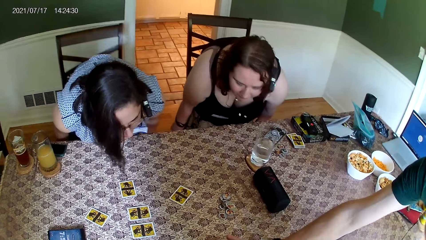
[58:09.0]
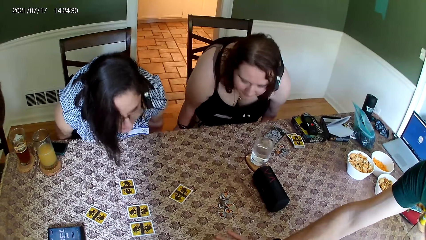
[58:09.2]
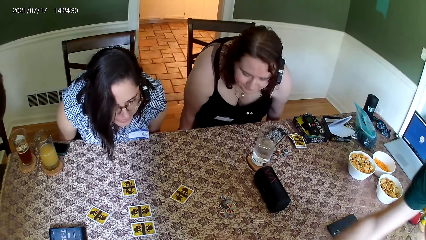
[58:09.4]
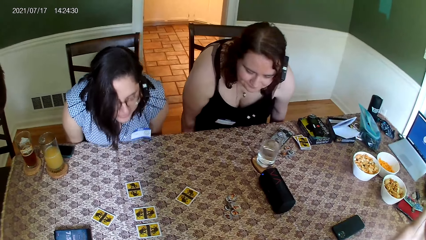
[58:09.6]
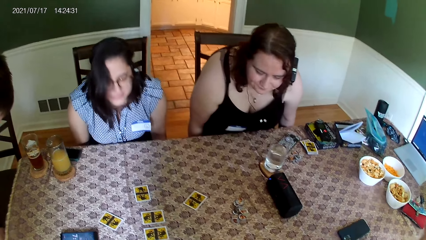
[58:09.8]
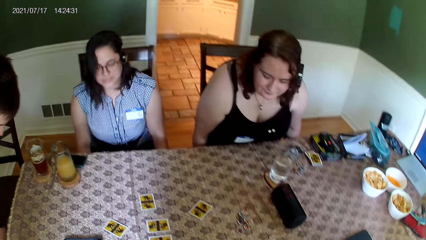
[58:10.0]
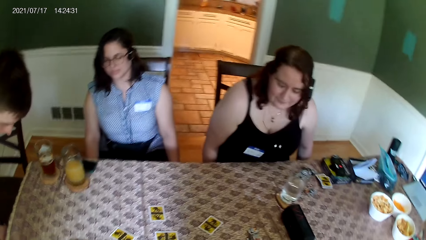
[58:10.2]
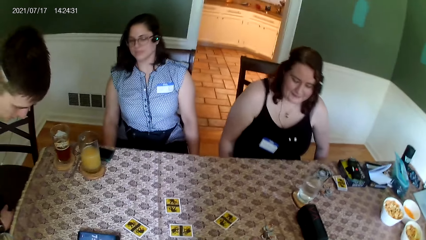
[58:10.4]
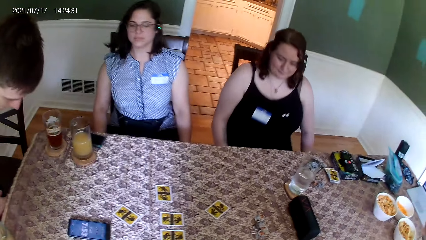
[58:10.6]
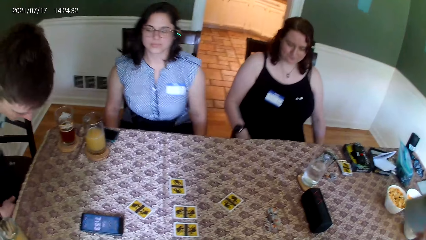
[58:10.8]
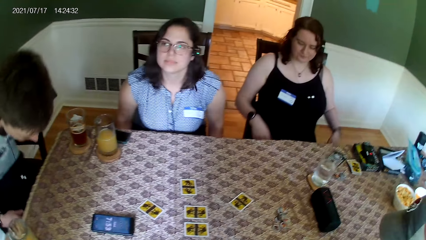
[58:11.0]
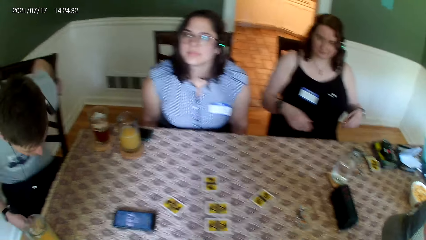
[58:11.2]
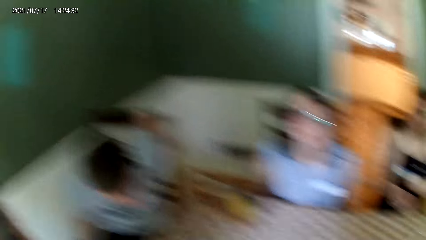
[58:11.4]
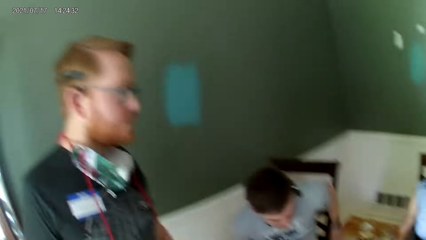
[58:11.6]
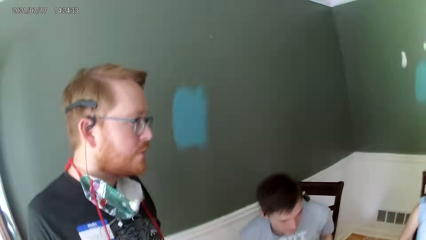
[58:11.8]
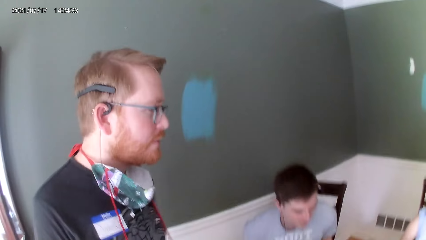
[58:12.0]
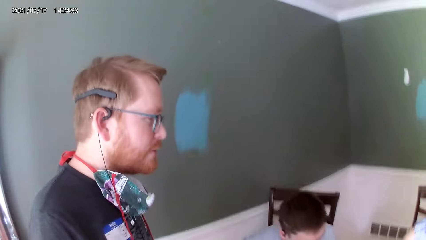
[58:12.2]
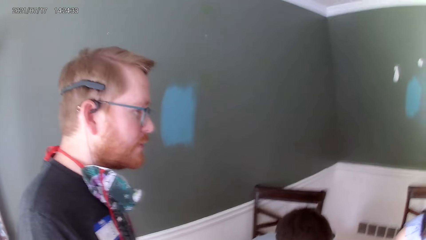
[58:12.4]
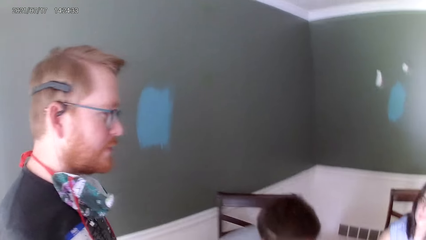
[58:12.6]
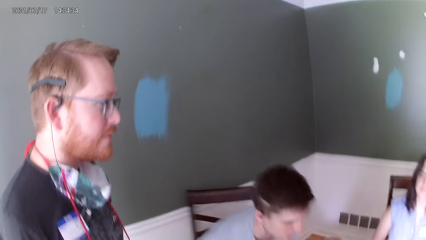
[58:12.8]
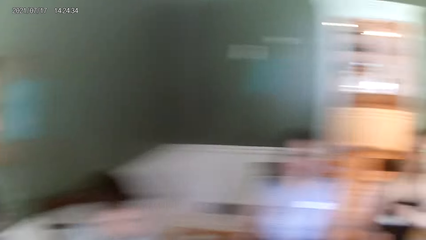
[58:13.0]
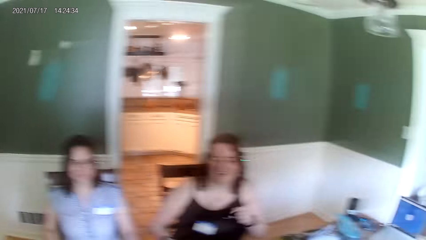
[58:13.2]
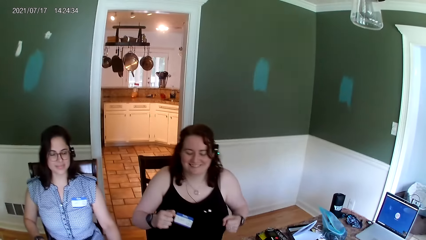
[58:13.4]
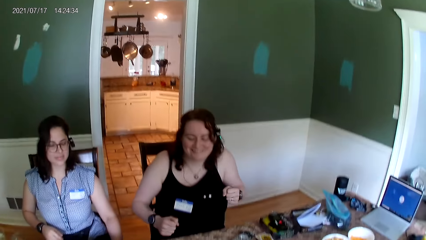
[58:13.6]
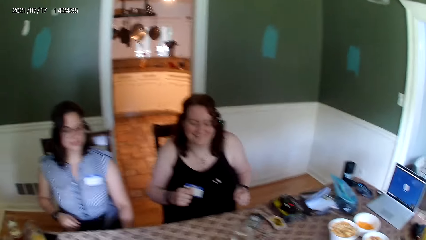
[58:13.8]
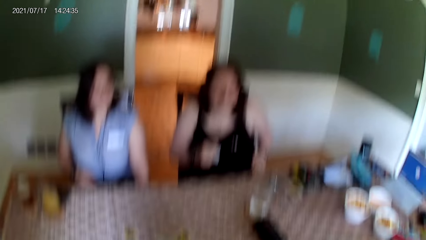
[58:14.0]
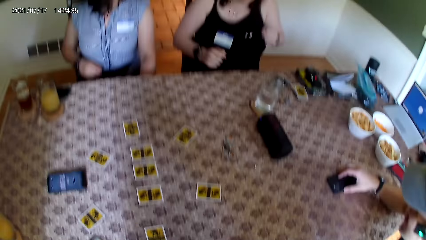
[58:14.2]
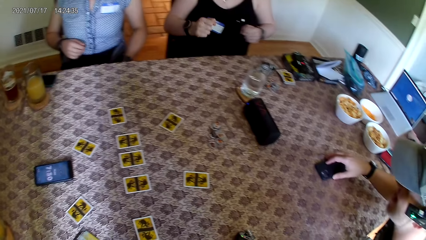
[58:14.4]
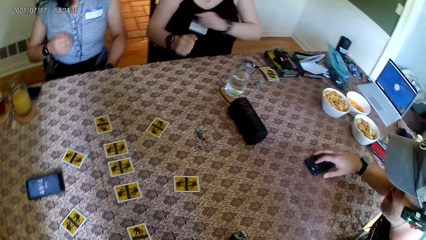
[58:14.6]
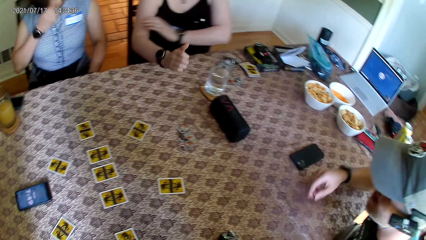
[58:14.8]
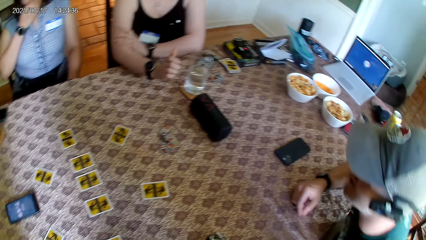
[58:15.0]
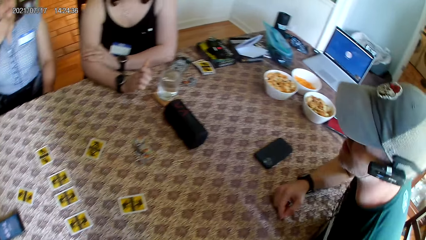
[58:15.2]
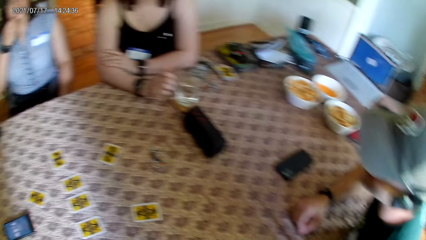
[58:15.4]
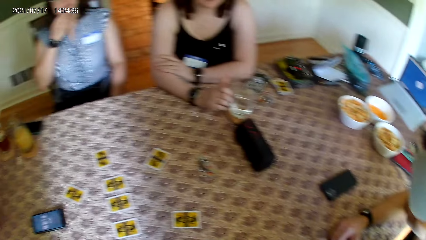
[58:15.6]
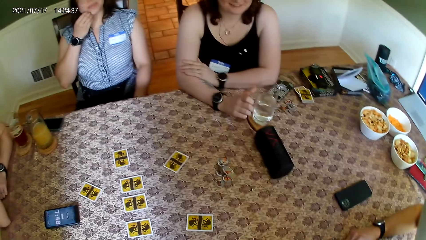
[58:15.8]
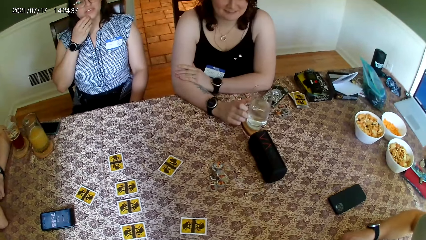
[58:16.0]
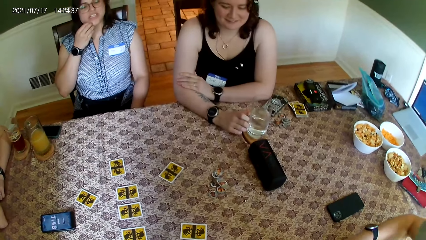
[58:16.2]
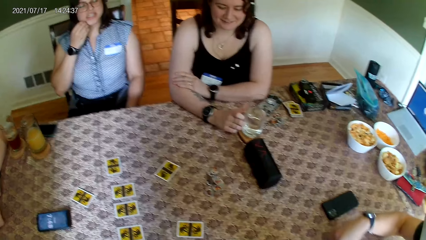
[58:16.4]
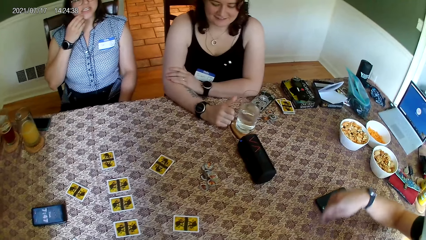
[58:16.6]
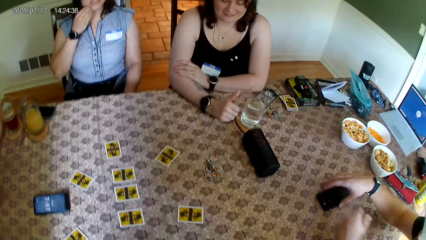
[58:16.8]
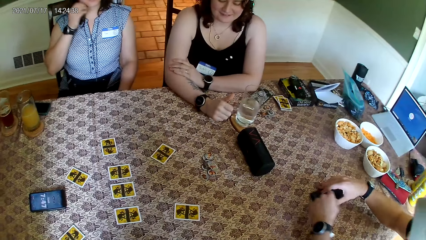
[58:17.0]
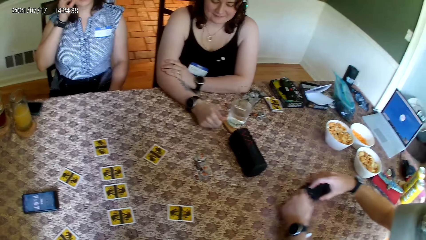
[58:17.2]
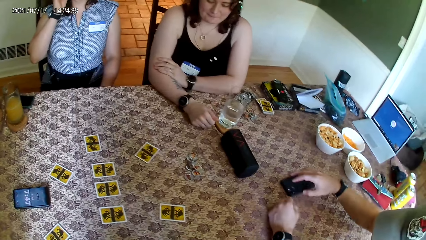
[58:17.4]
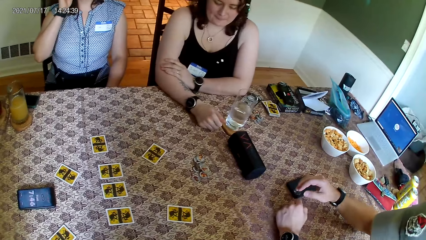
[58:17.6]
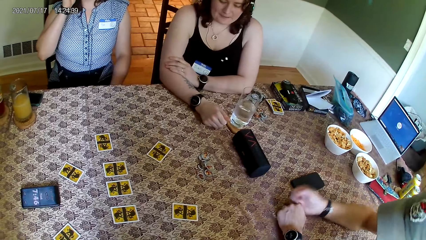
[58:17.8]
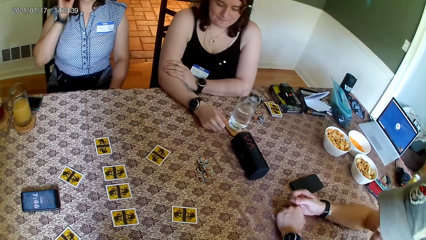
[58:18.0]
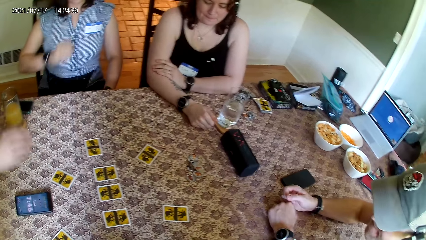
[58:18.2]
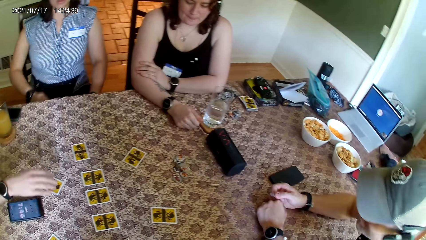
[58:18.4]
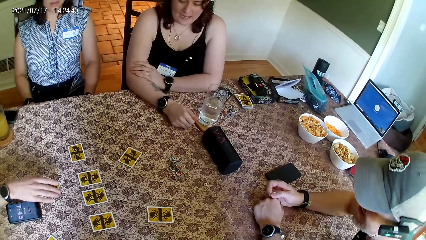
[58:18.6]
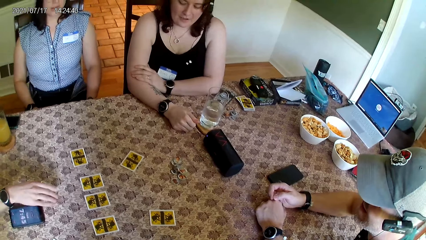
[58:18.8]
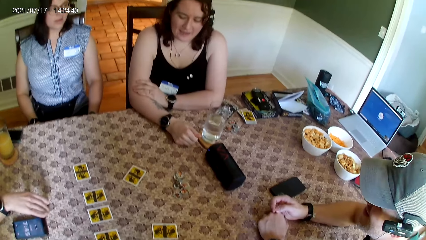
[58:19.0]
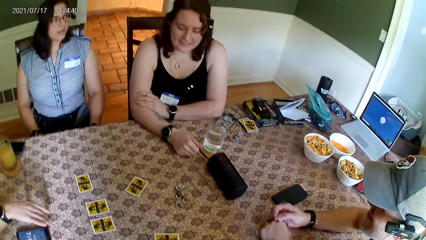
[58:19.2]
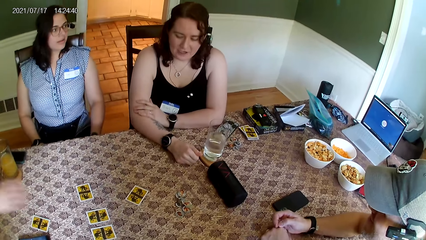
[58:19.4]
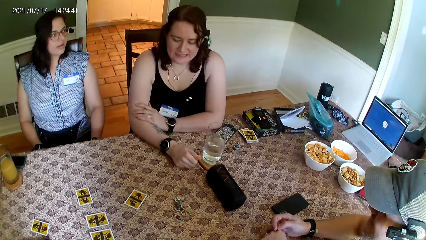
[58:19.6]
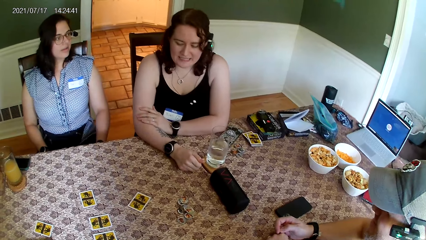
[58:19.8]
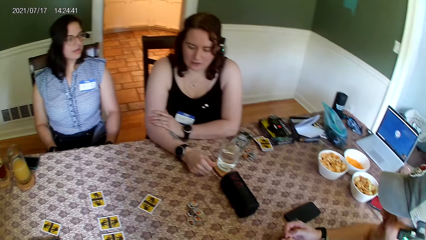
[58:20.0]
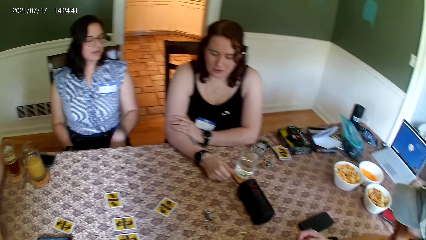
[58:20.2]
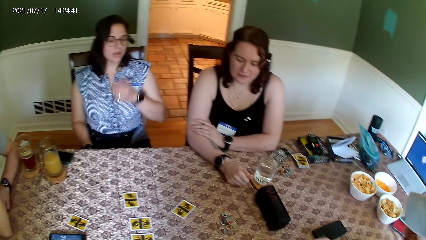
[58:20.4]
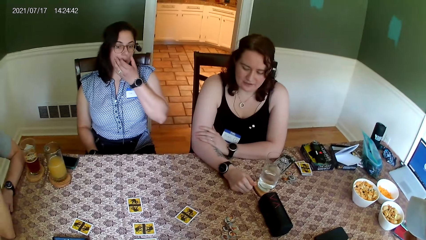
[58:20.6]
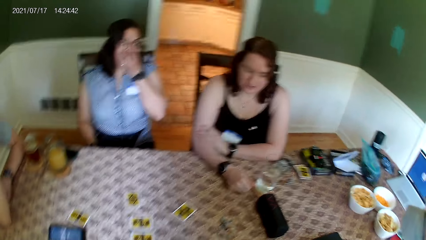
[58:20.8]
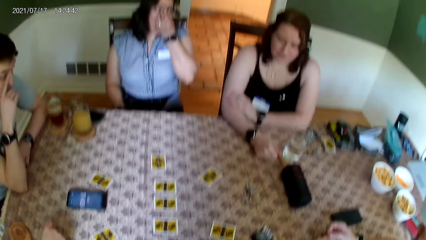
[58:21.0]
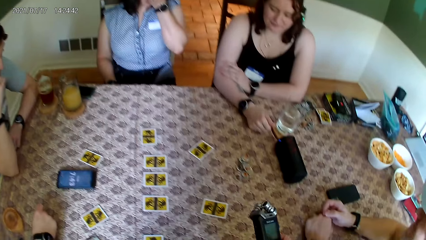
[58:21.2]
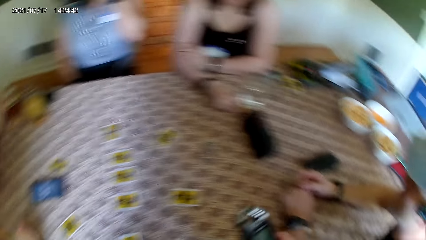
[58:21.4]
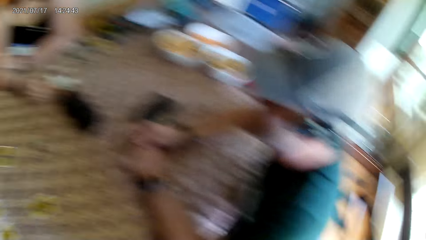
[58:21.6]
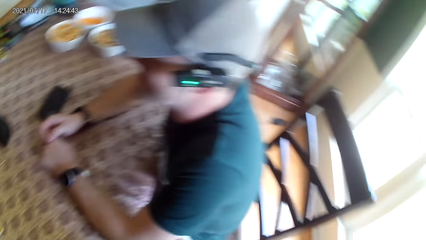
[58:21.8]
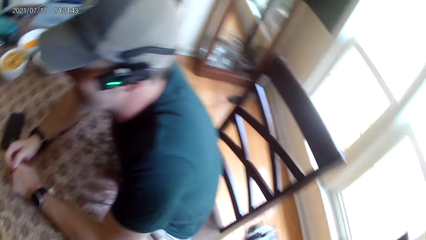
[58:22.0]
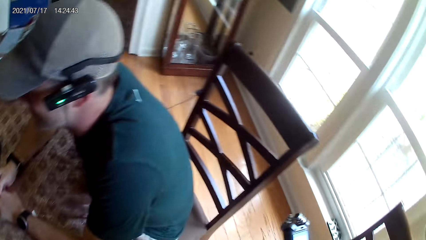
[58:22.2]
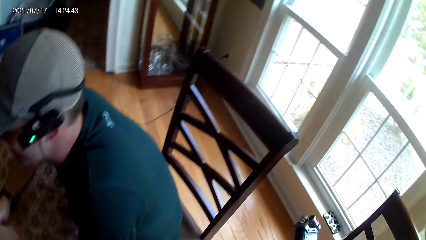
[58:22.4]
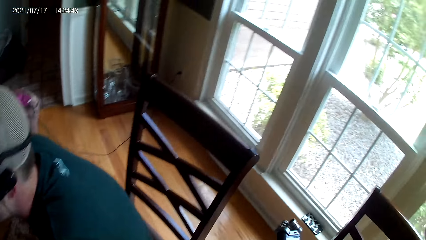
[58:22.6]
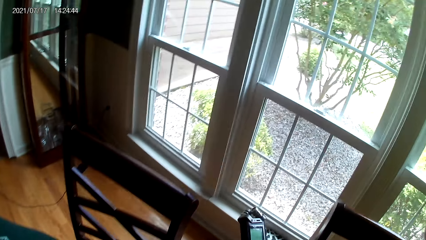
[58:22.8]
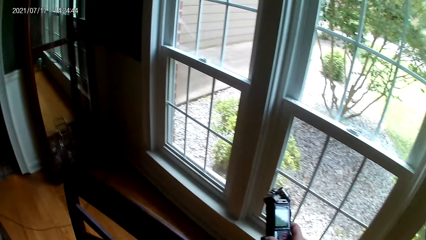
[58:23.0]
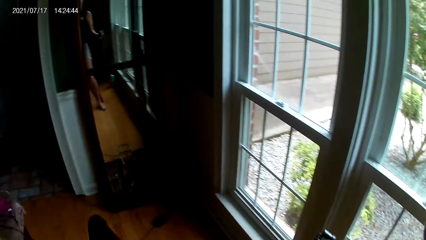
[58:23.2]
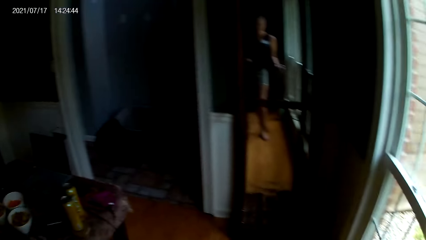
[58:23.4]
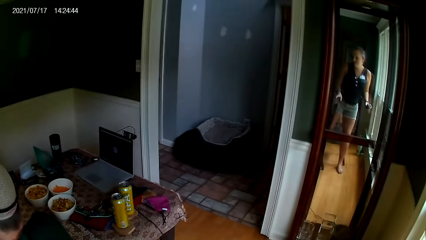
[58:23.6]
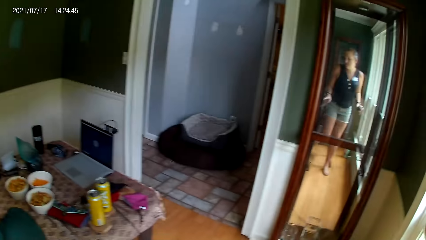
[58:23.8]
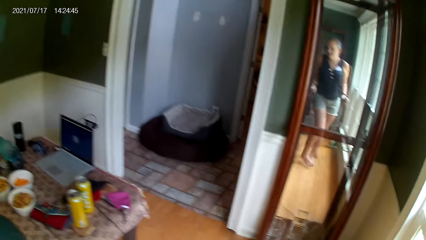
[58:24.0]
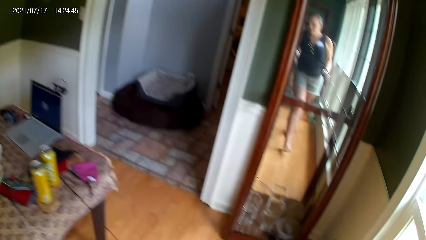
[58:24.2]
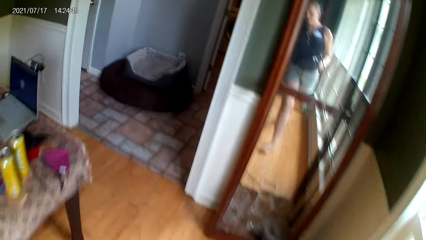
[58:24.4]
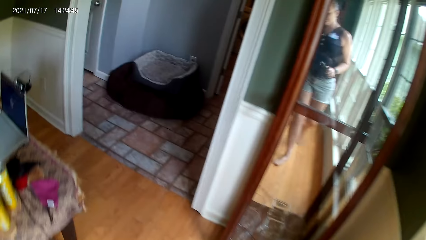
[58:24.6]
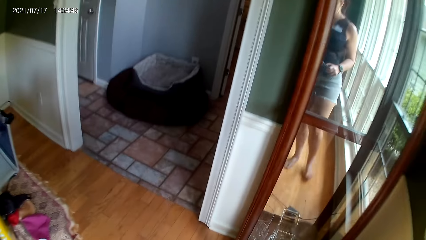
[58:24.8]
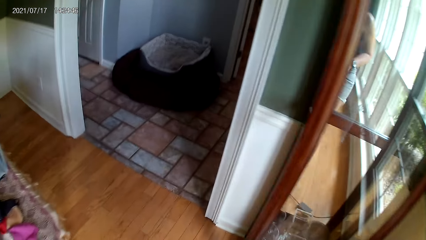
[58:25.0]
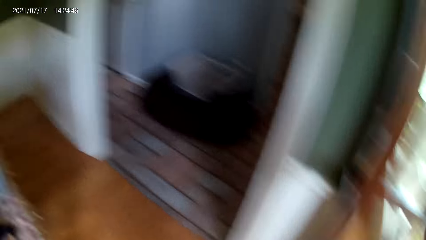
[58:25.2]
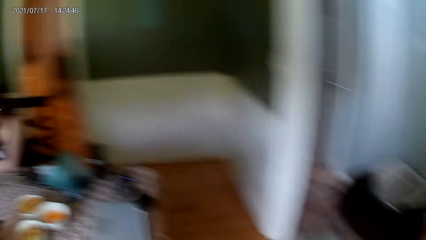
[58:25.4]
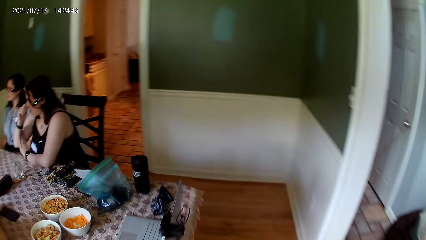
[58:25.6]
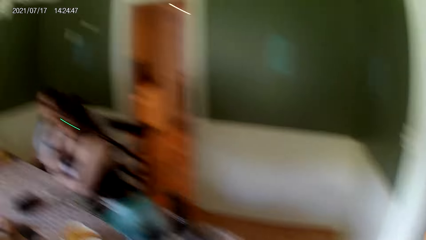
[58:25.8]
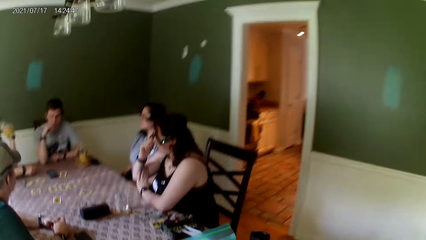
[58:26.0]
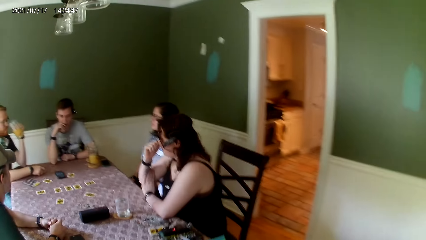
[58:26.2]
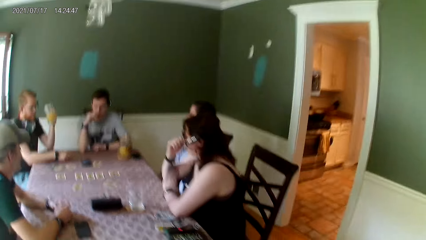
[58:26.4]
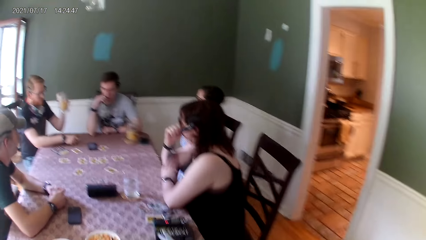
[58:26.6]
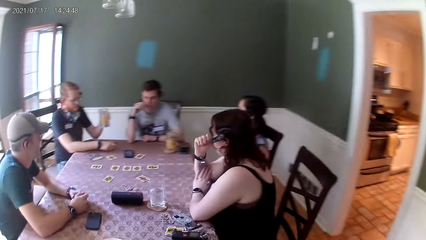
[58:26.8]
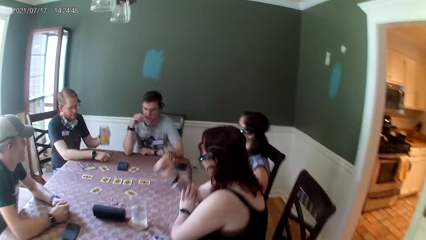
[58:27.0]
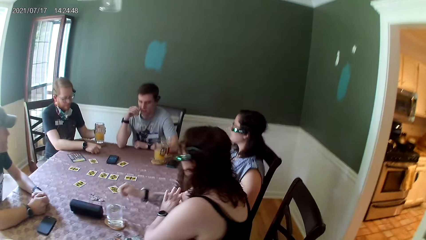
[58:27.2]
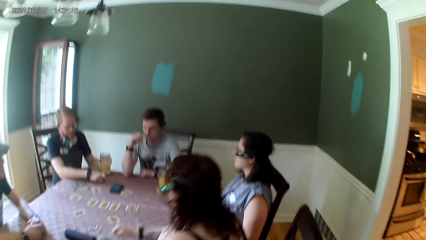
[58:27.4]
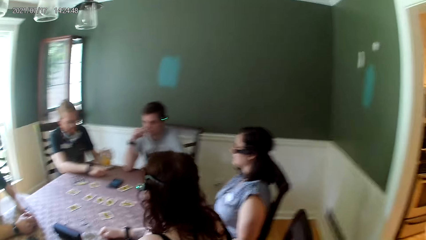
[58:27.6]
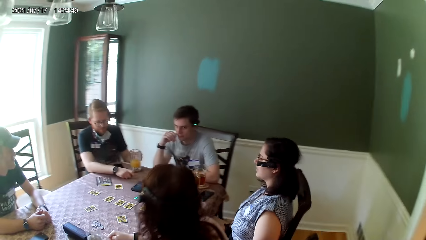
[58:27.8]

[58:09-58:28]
The camera wearer converses with a female. They walk towards the kitchen.
